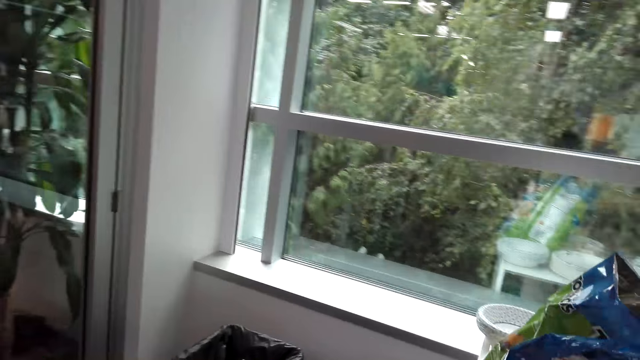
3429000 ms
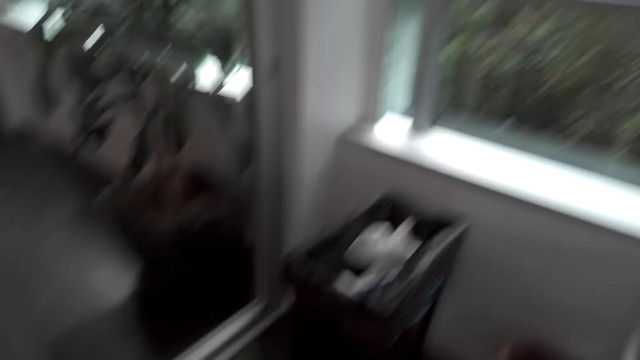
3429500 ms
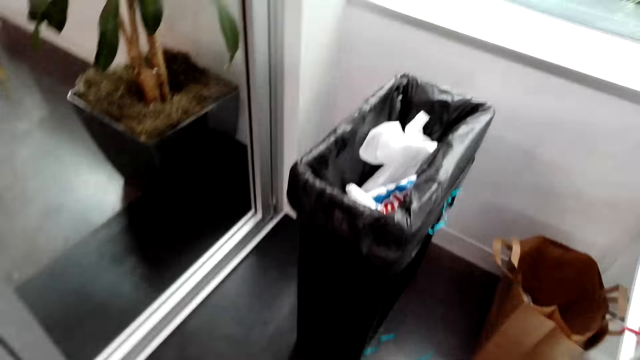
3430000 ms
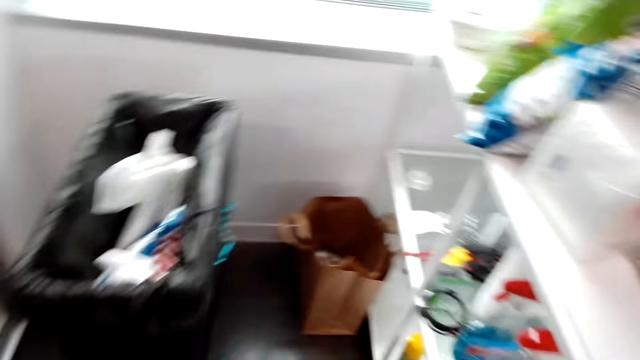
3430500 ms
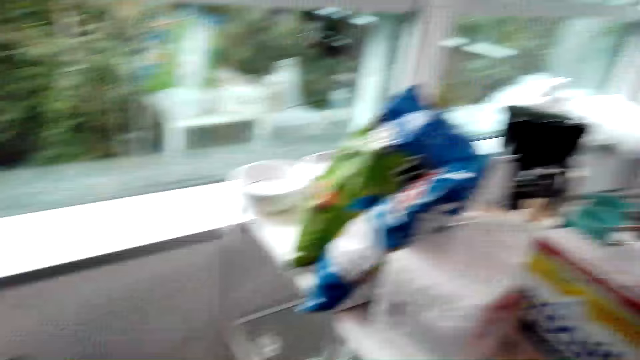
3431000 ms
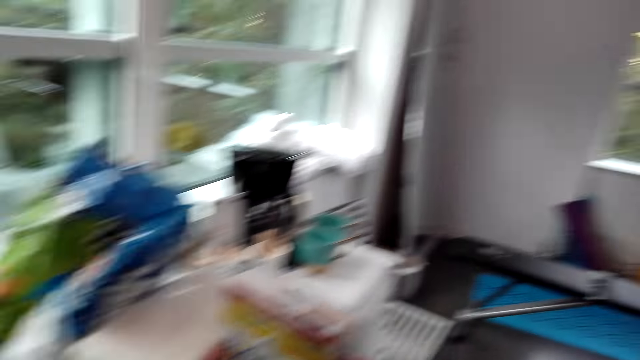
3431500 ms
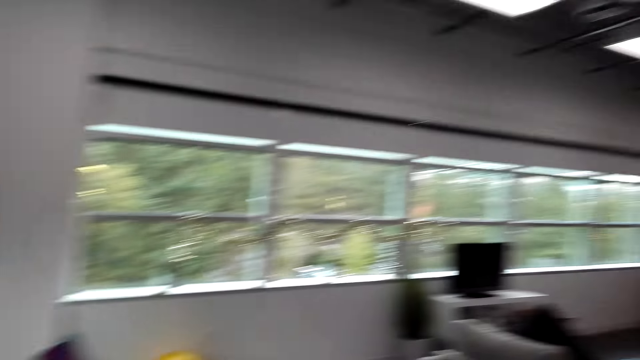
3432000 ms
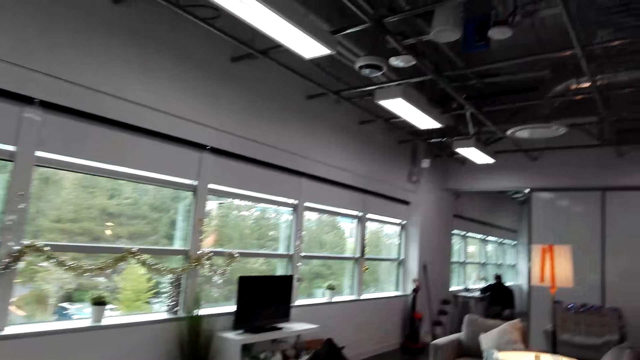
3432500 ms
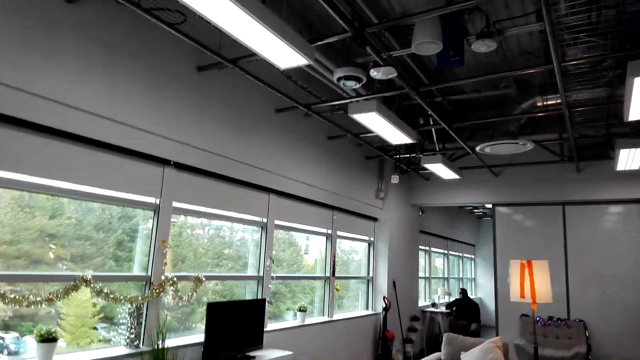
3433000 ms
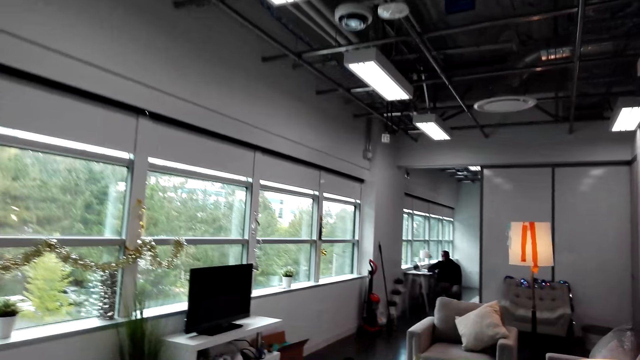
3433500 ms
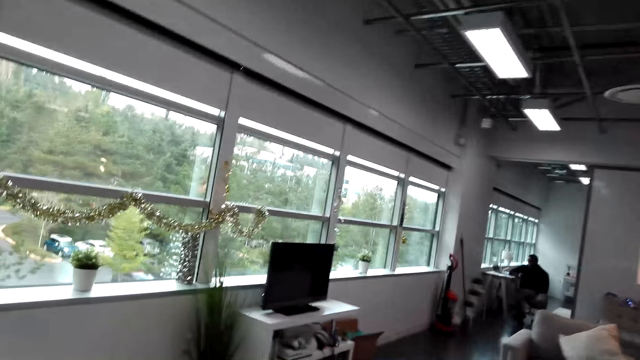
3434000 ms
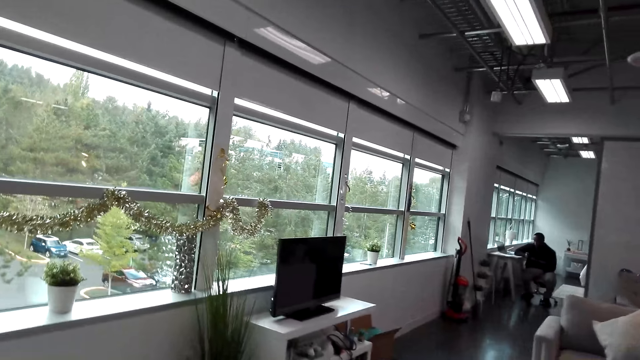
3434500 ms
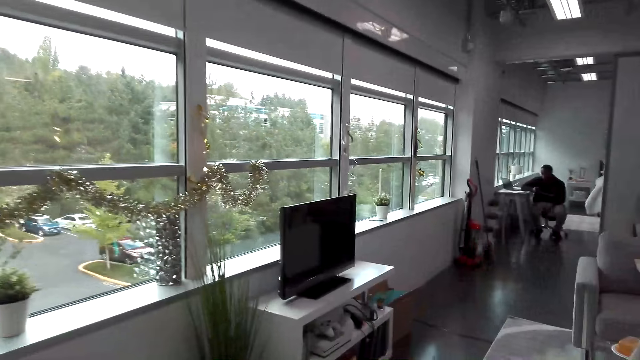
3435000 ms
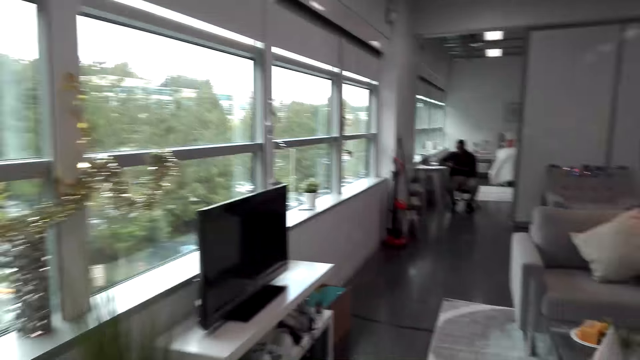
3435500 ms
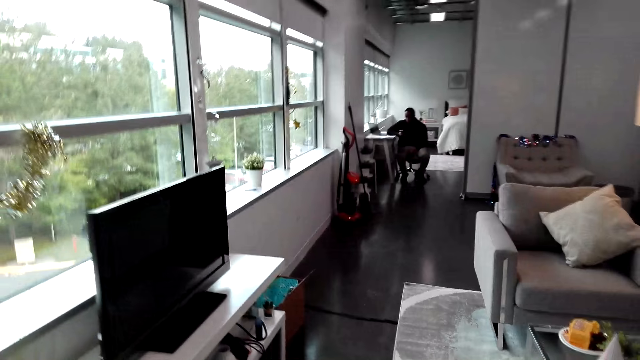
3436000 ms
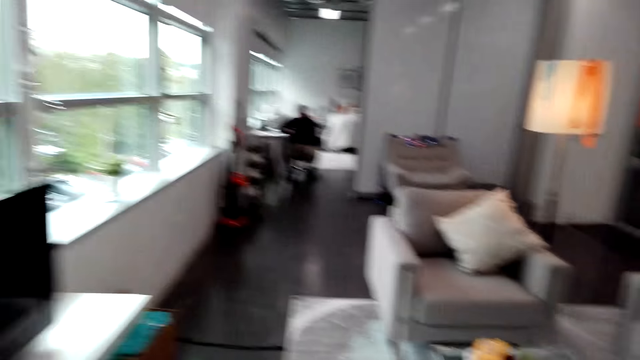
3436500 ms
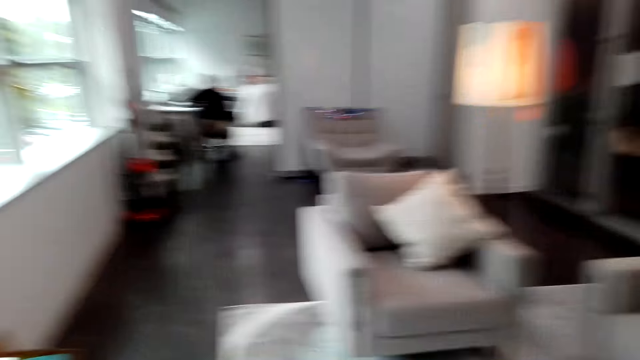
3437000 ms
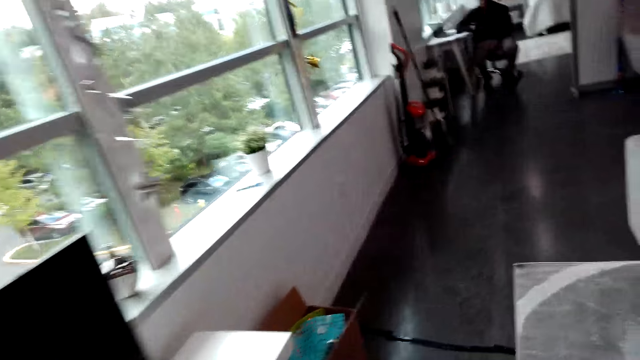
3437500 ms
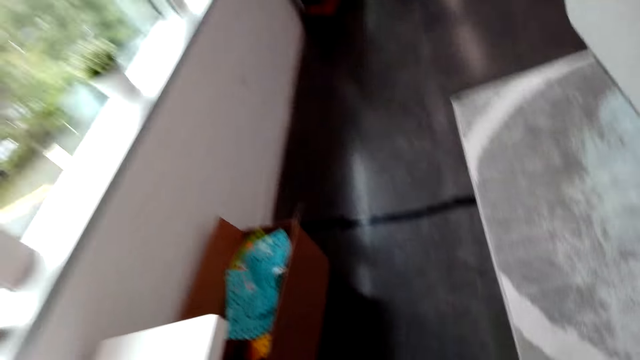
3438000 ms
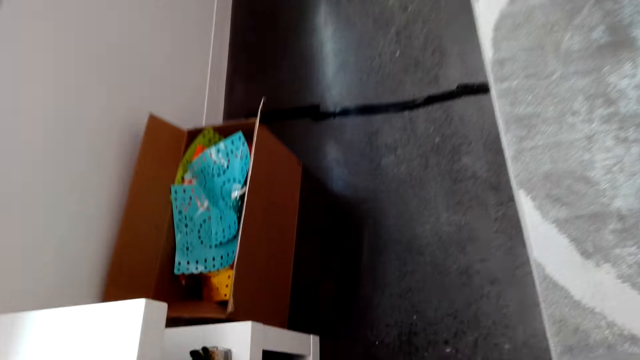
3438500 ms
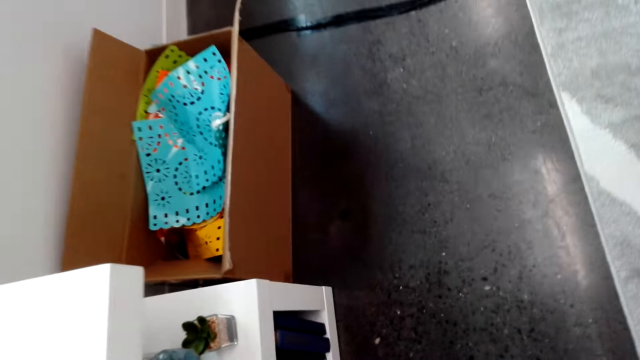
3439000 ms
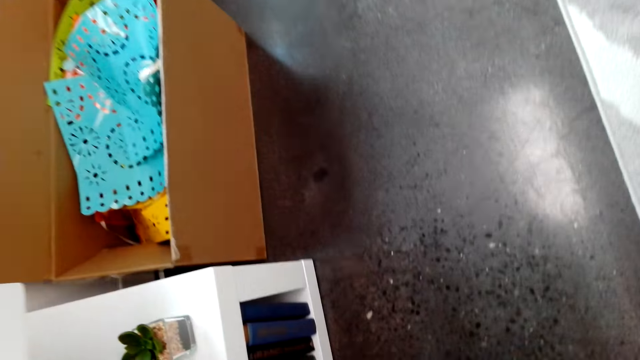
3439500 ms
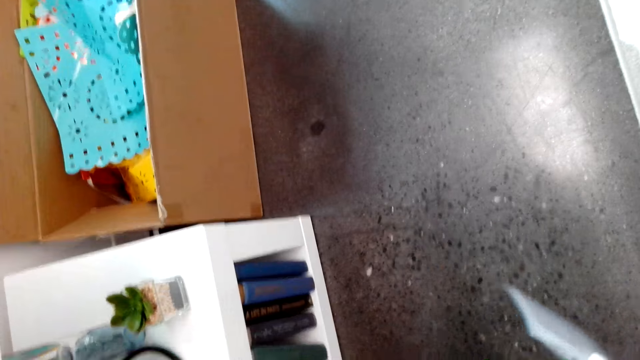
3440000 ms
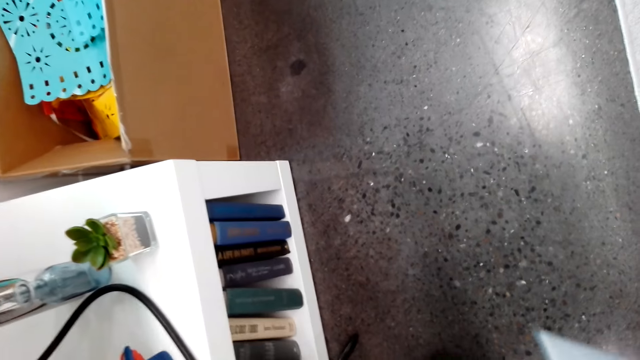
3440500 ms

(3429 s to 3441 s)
The camera wearer turns around. They walk around the house. They talk with a man.

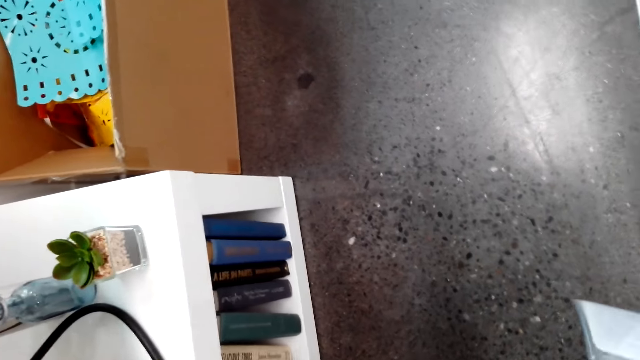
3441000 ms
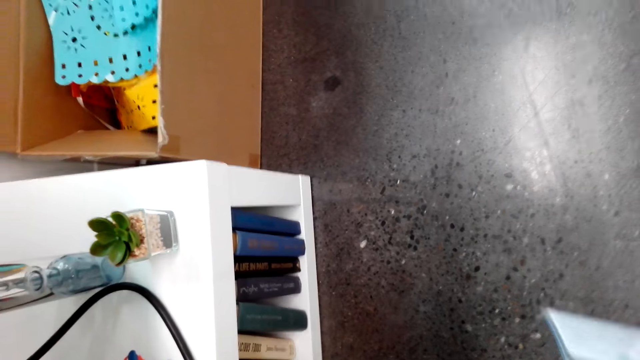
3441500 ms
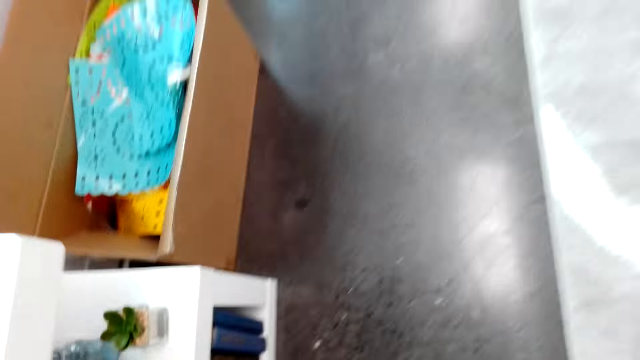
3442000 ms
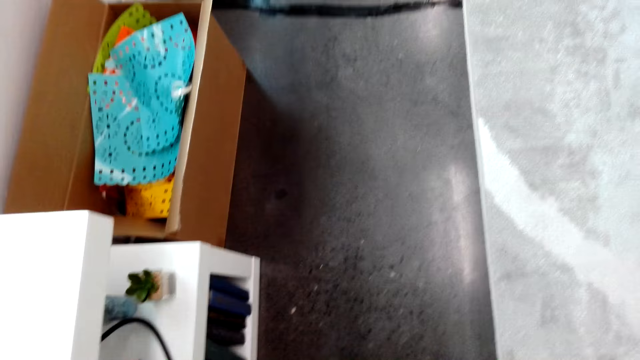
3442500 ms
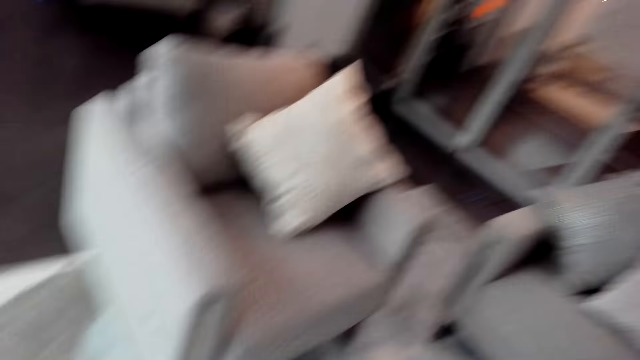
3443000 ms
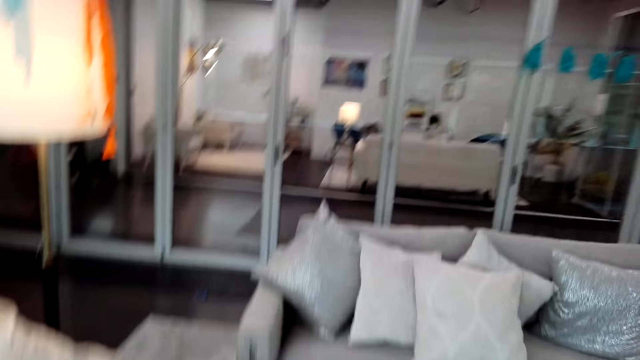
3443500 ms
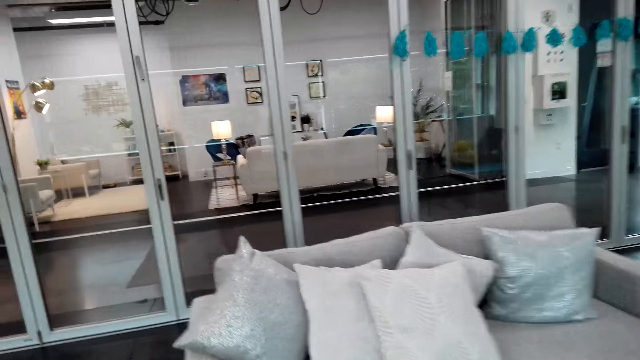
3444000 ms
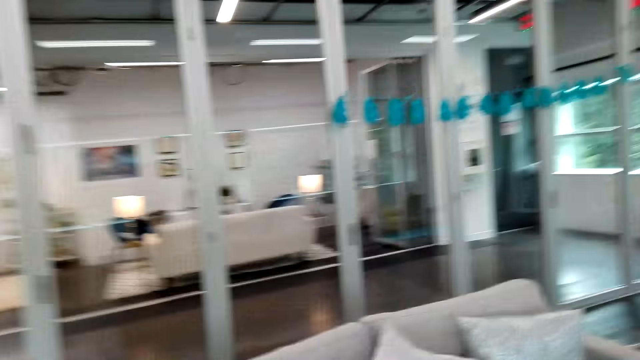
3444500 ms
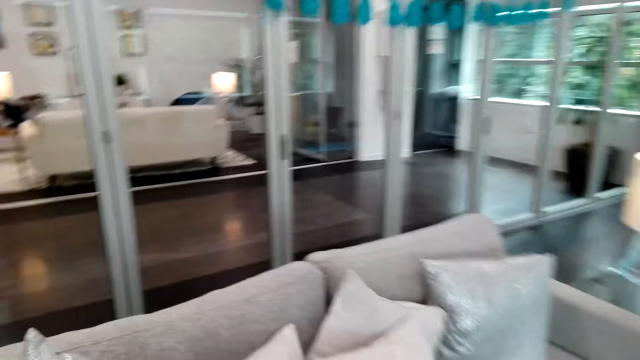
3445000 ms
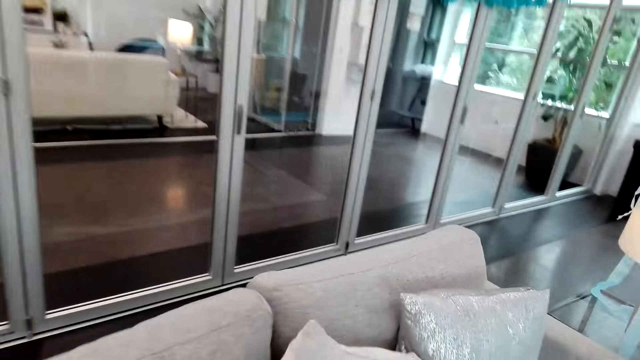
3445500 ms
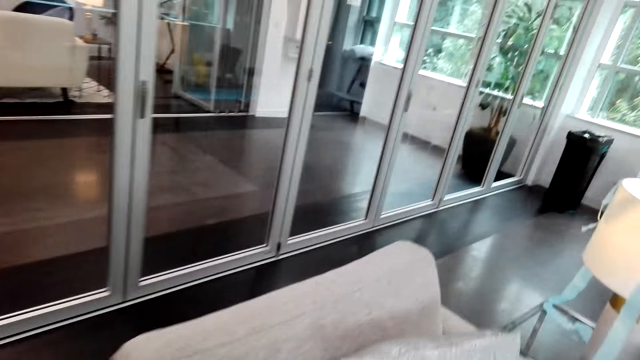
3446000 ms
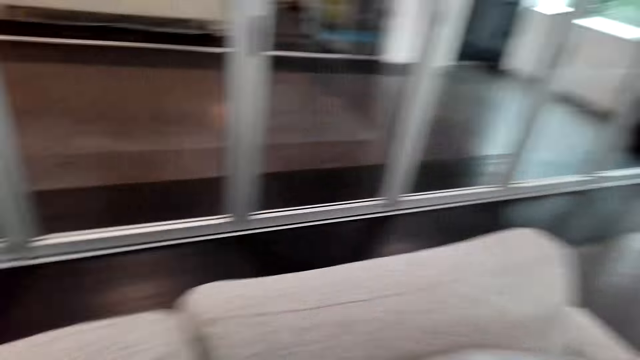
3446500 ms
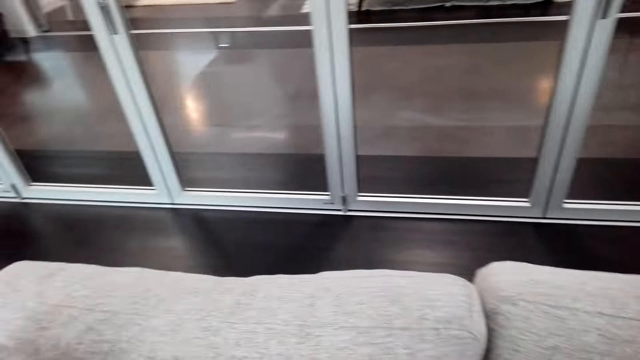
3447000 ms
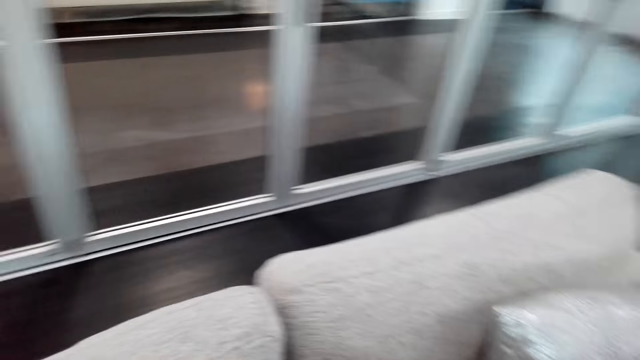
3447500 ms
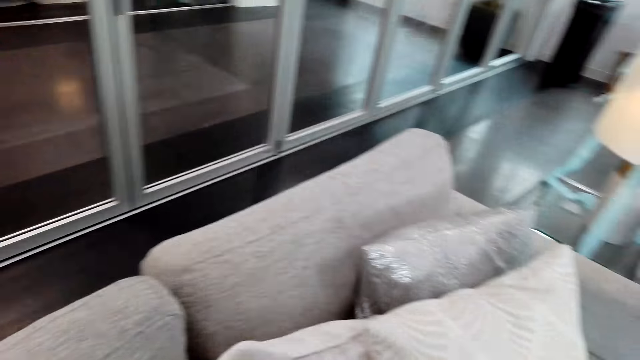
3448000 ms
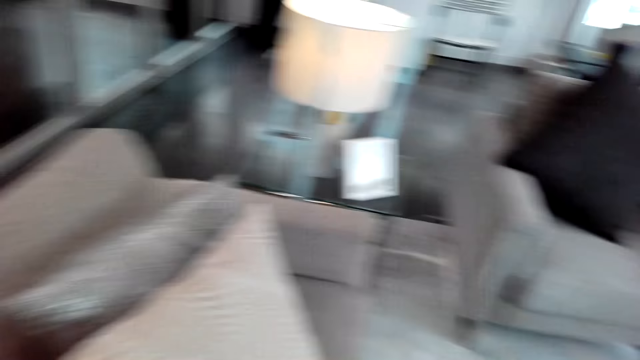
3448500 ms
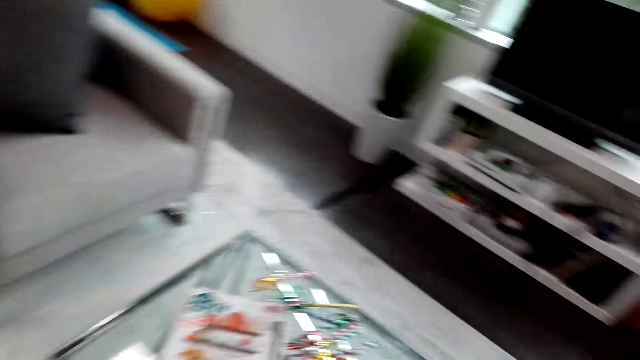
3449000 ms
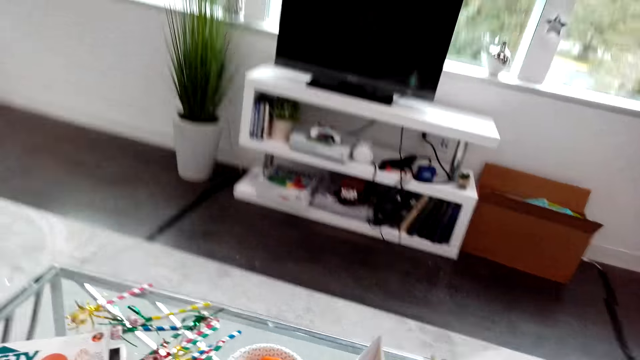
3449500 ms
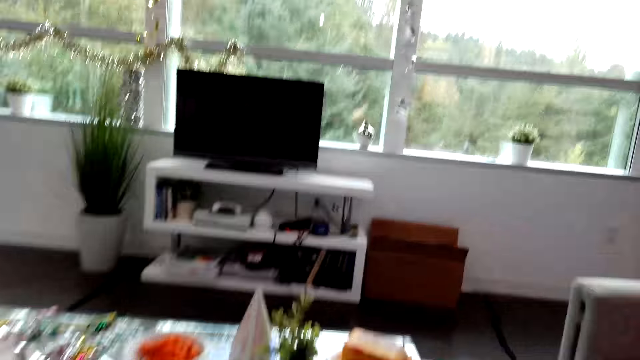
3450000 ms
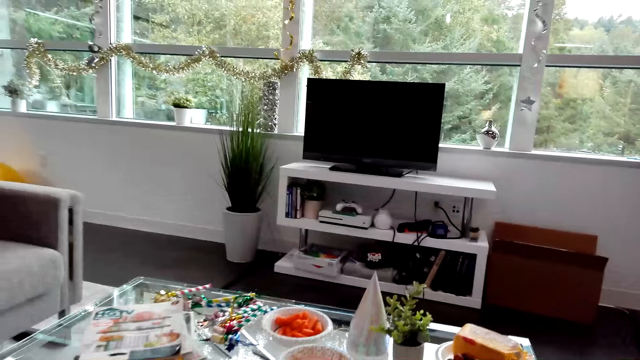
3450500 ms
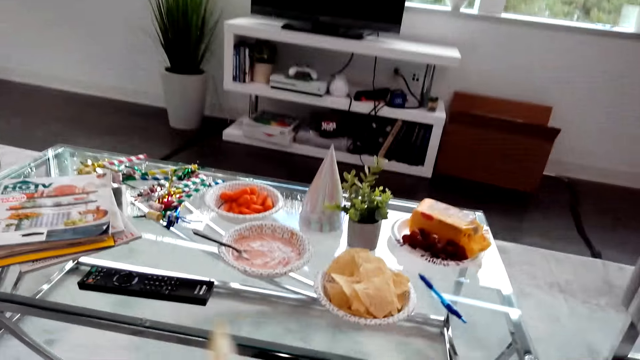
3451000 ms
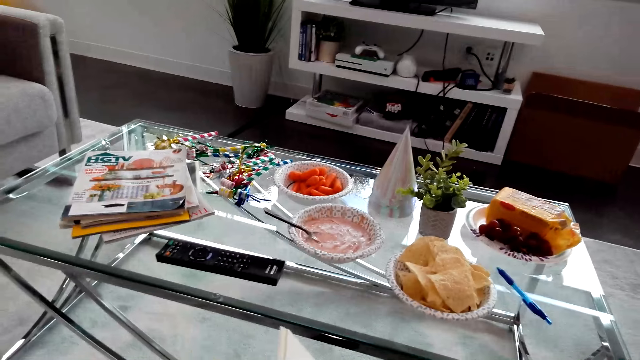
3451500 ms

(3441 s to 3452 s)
The camera wearer converses to a man. They turn around. They look around.
